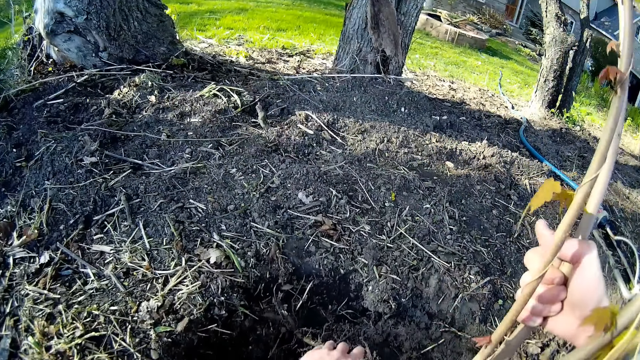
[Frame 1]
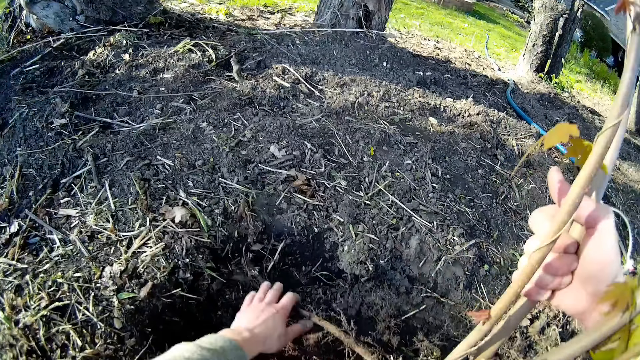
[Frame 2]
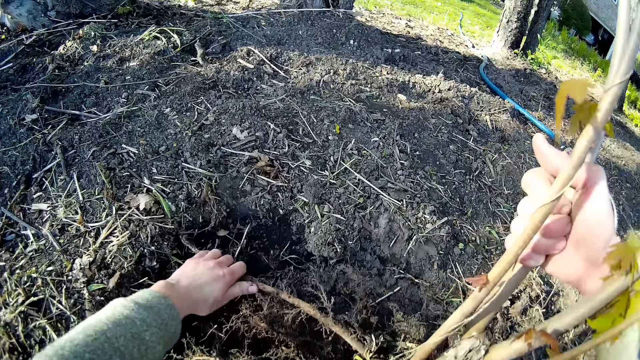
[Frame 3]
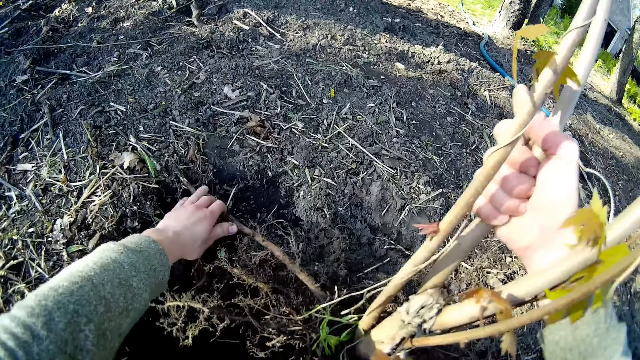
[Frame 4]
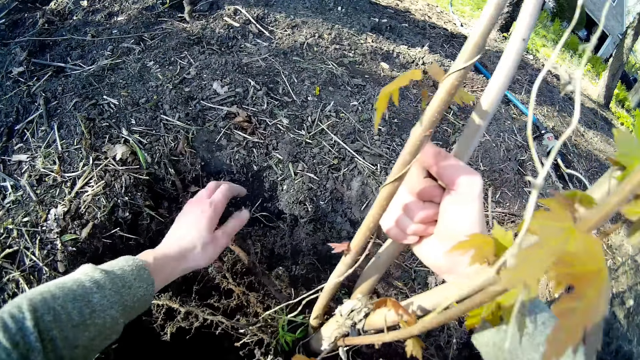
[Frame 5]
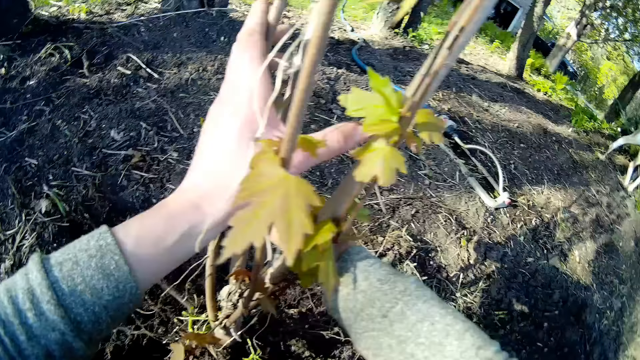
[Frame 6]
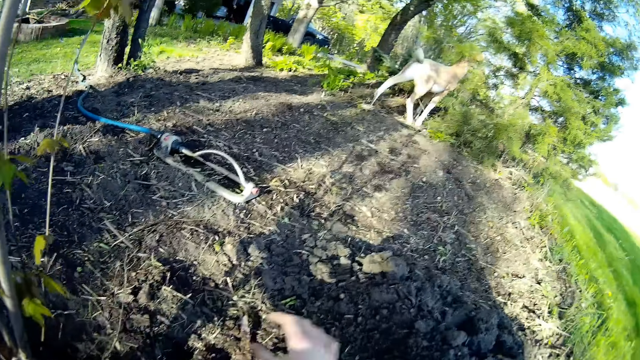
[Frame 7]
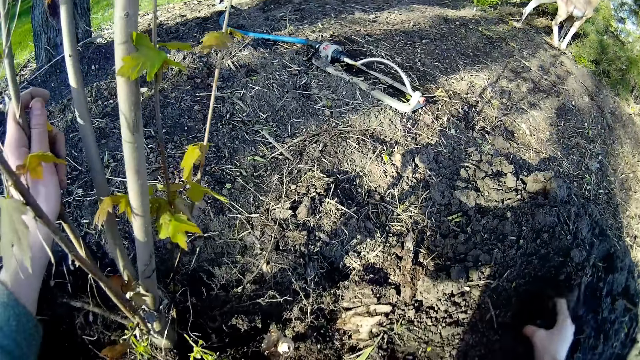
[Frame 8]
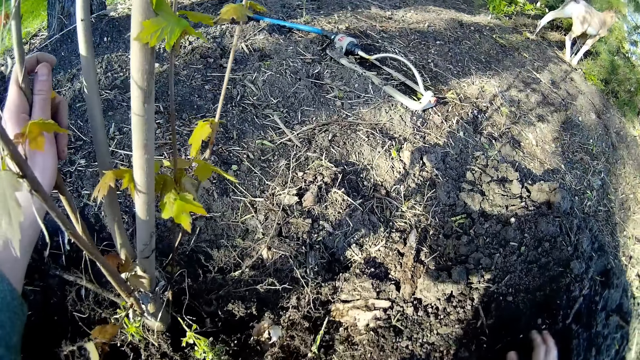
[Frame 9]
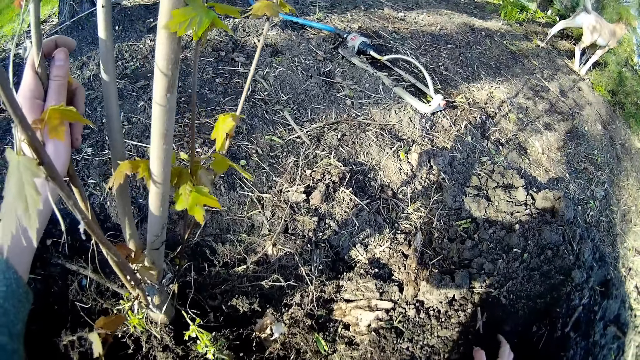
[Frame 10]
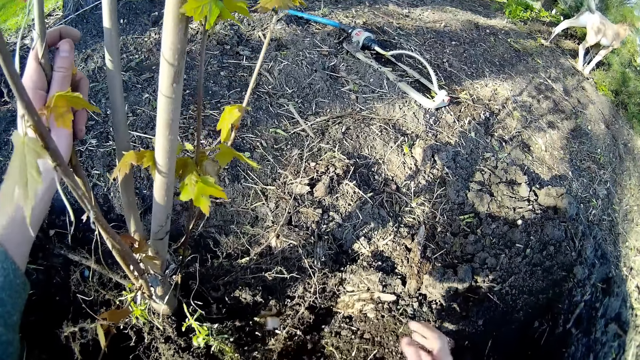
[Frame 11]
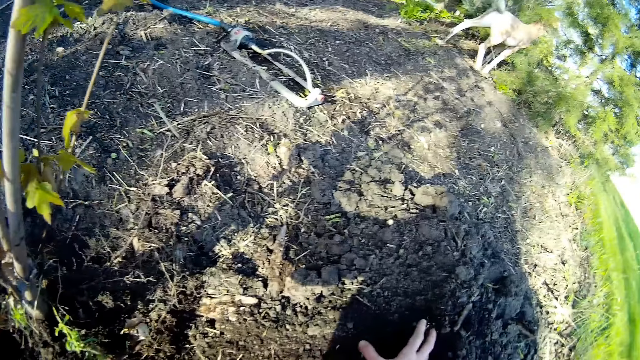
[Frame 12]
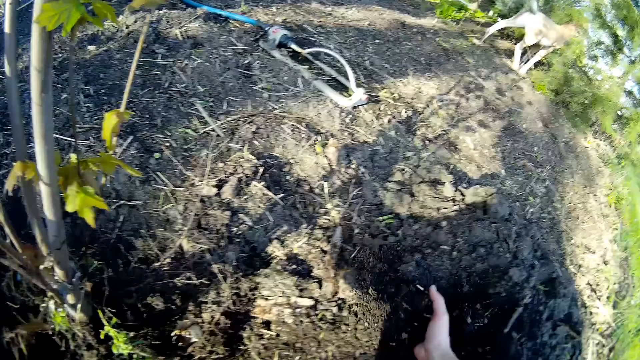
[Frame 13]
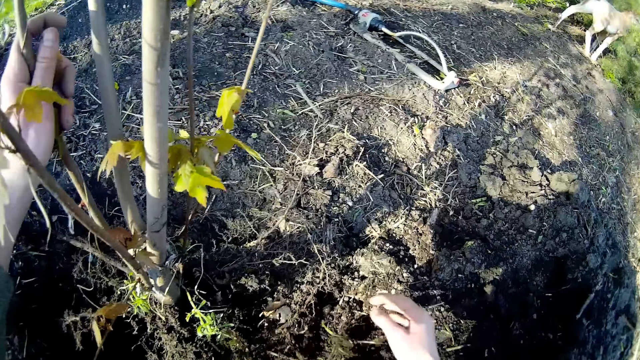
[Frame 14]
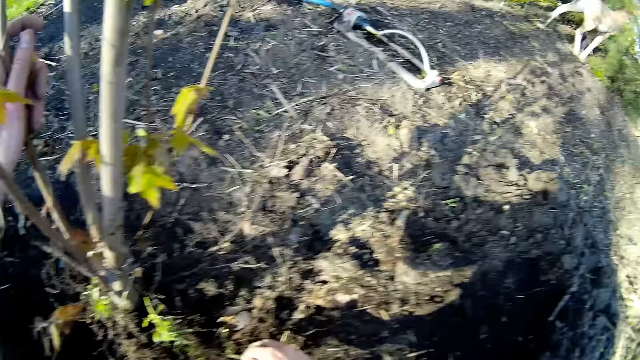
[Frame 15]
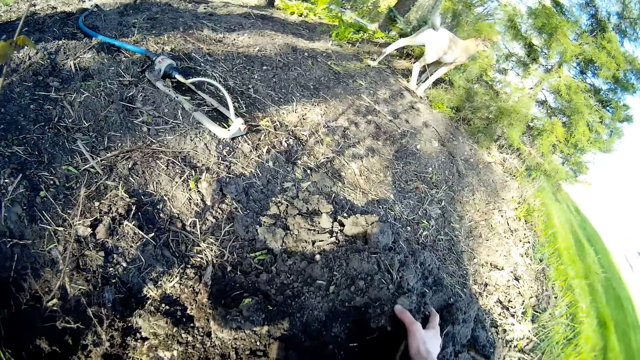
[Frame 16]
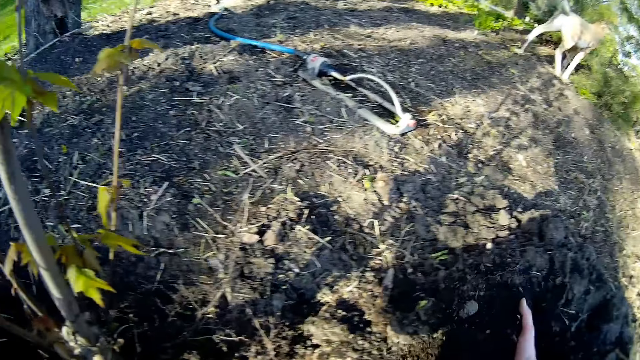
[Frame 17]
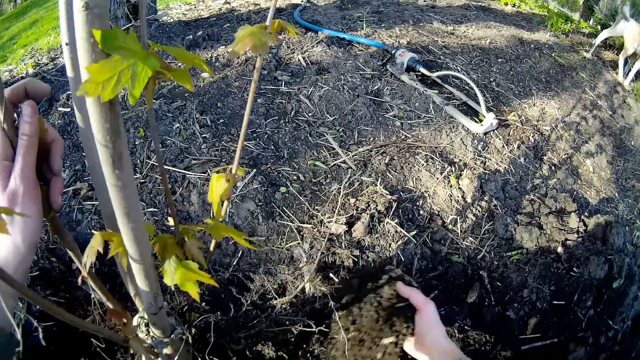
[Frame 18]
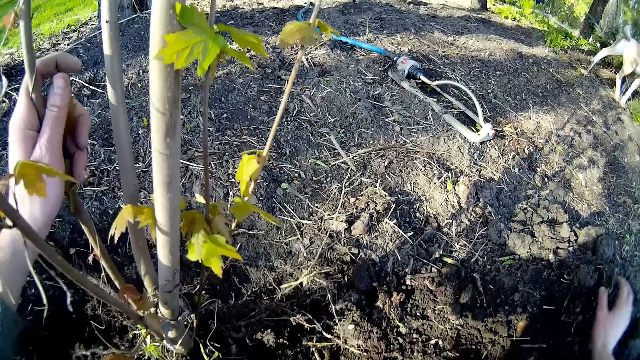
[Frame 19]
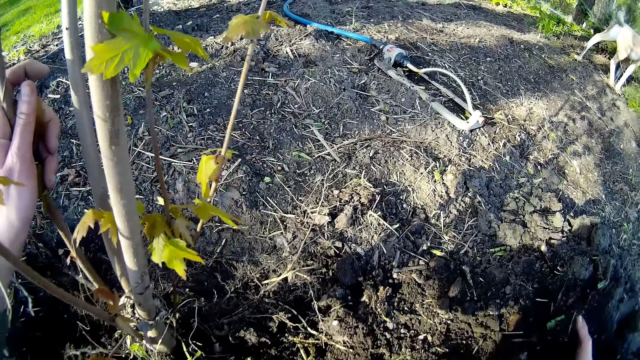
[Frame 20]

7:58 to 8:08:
The camera wearer places her left hand on the plant in her right hand. She gathers soil with her right hand.

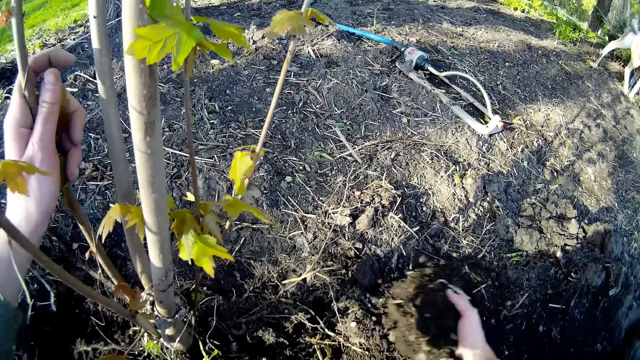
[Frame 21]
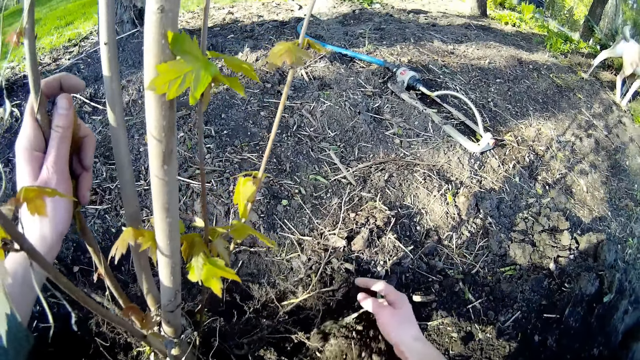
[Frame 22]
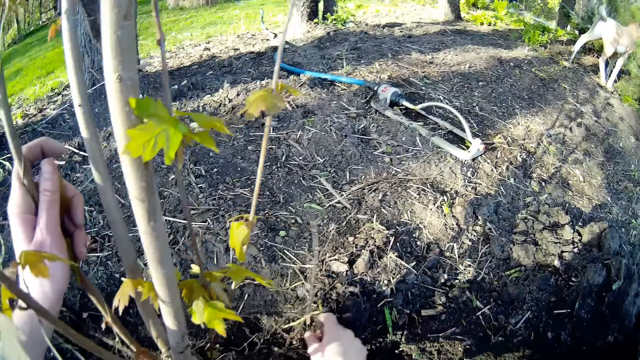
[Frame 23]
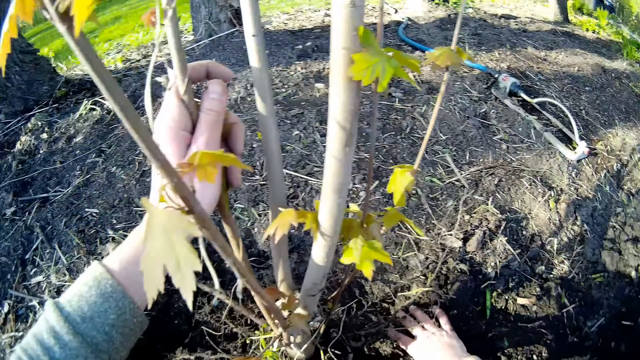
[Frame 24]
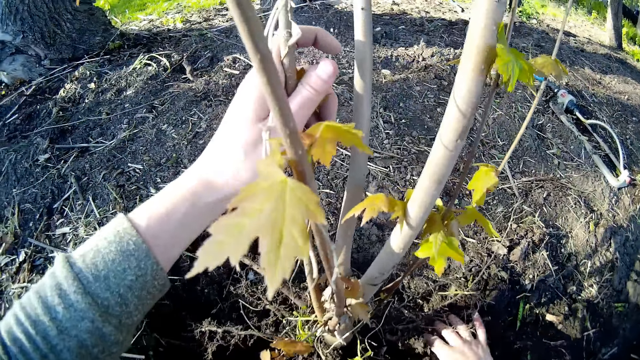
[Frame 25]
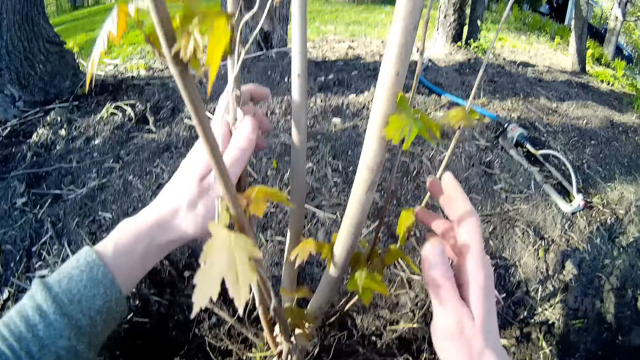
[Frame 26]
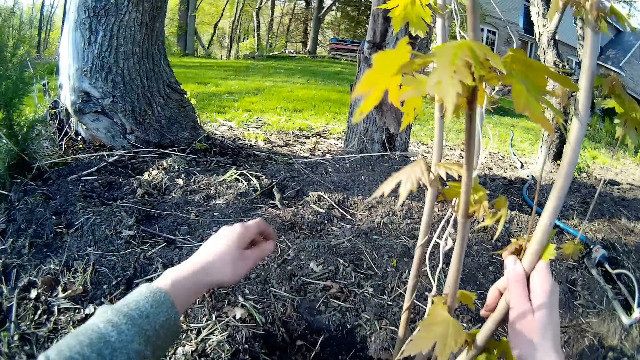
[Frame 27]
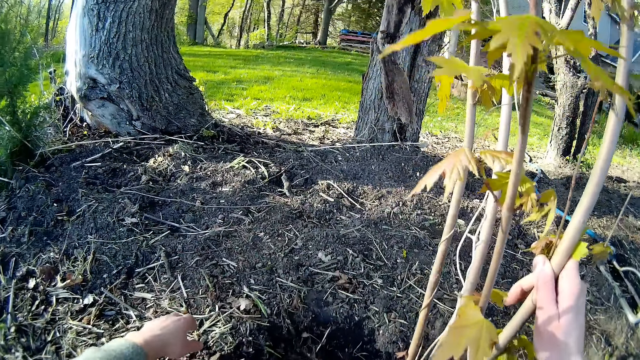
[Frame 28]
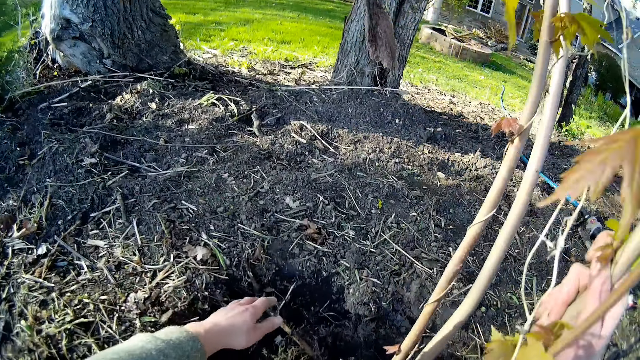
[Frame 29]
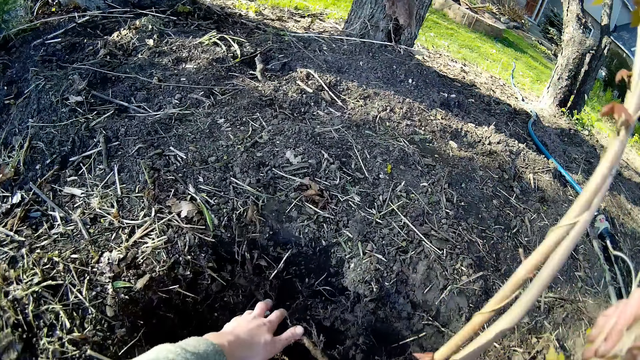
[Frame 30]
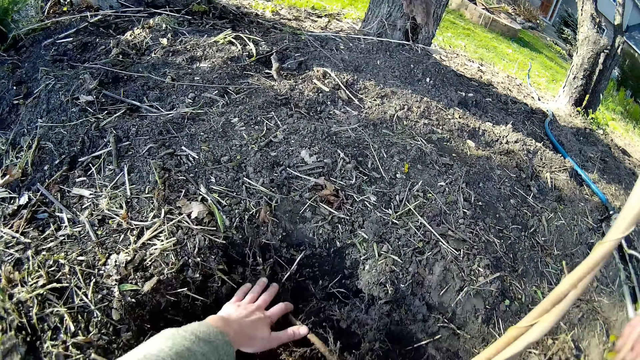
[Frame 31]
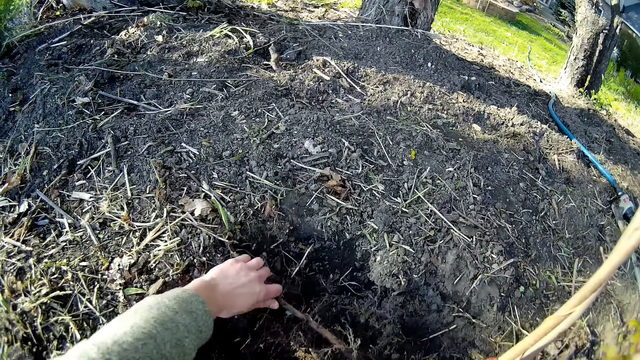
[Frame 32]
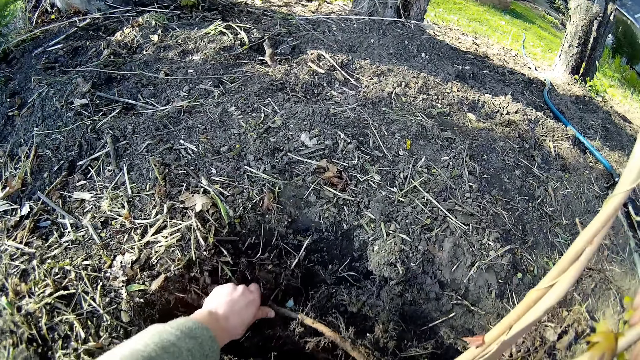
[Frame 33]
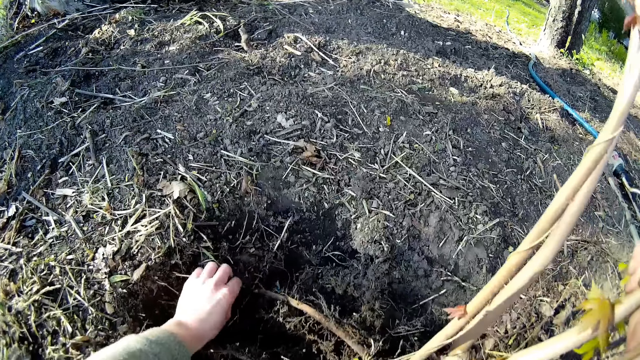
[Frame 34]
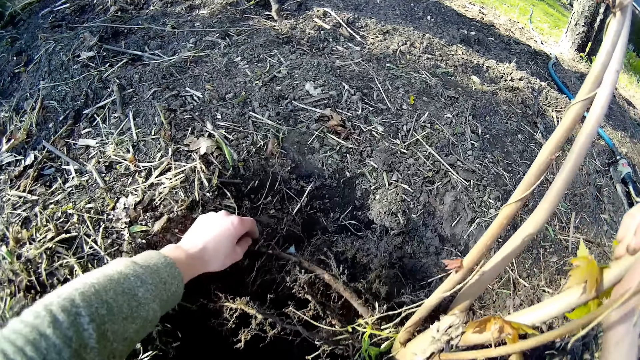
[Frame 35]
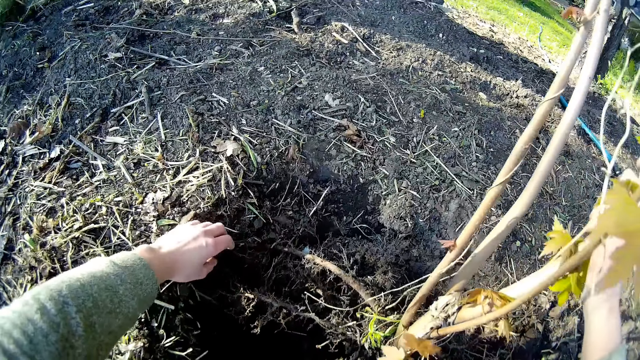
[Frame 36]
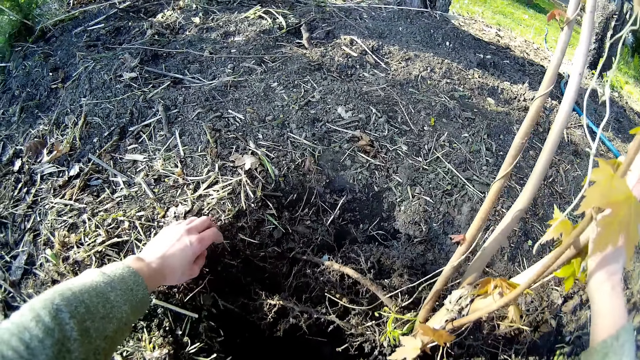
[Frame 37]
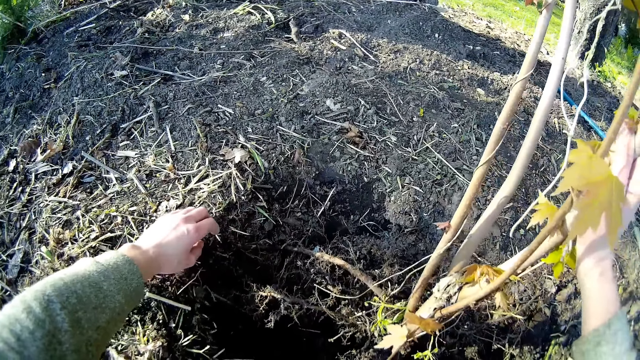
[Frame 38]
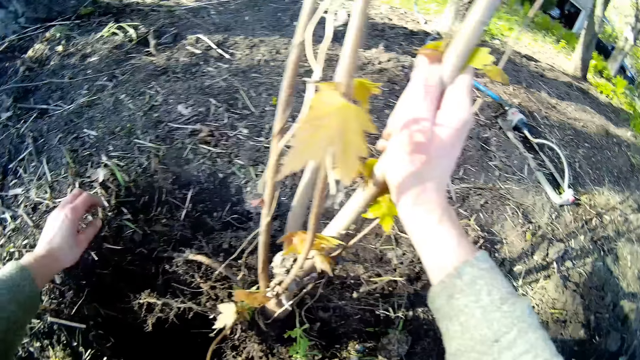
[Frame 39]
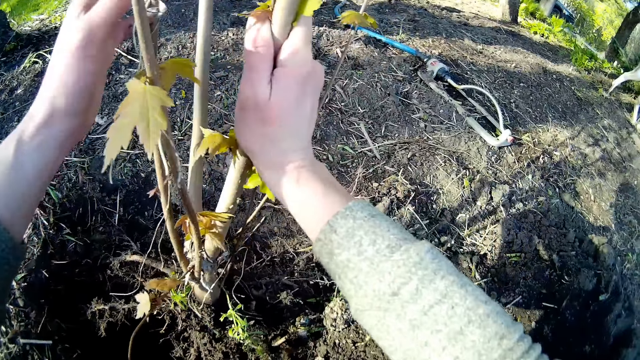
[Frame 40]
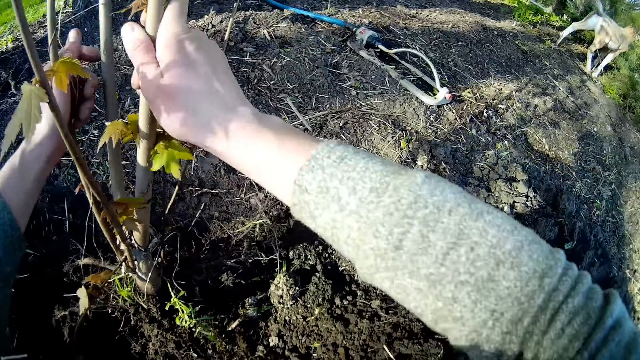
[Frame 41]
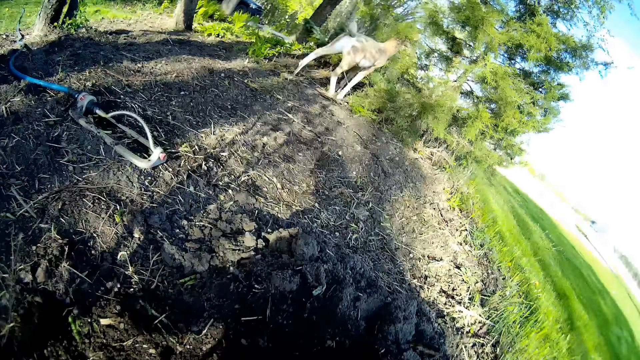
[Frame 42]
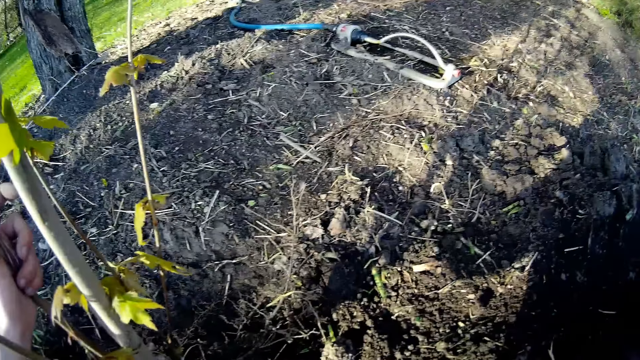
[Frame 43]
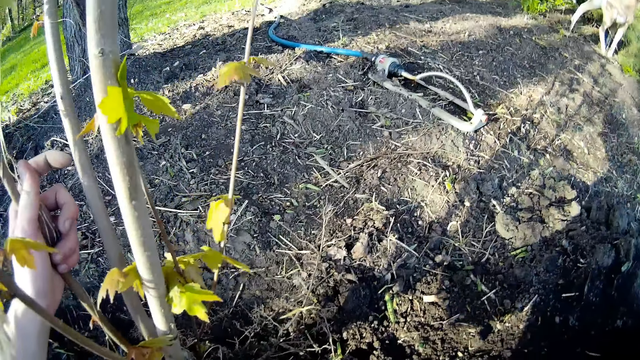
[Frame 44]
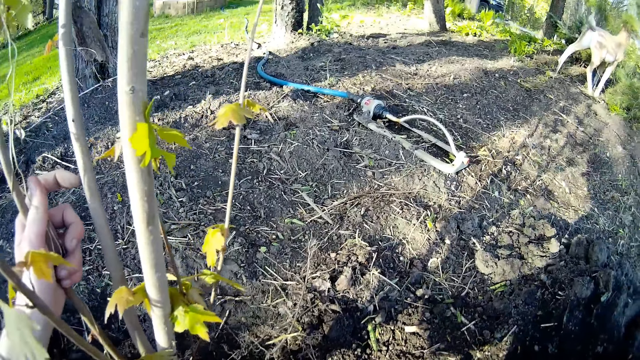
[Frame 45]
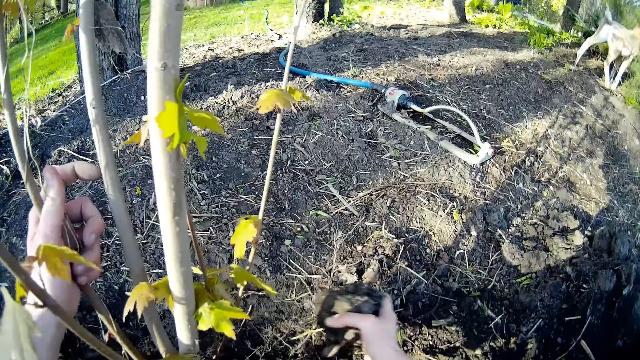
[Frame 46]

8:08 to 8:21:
The camera wearer holds the plant with her right hand. She positions the root in the soil with her left hand. She stretches a hand, holds a hand with both hands. She places her left hand on the plant in her right hand. She picks soil with a hand.
